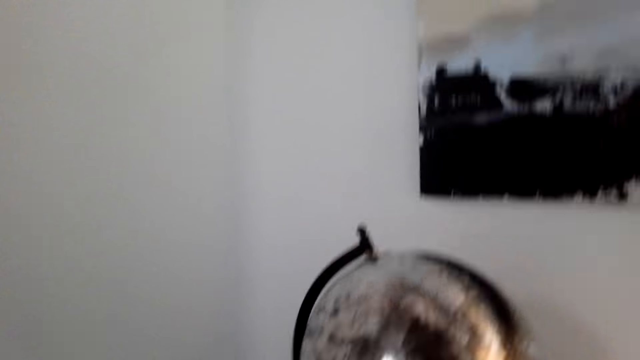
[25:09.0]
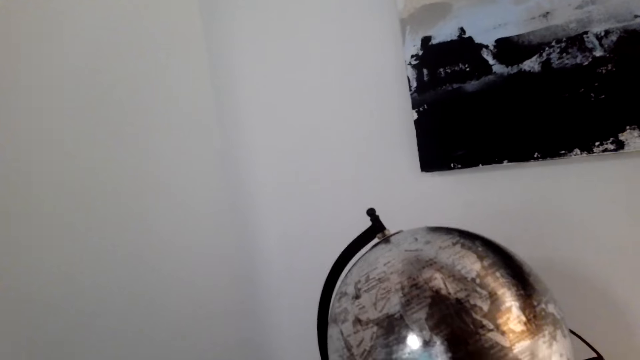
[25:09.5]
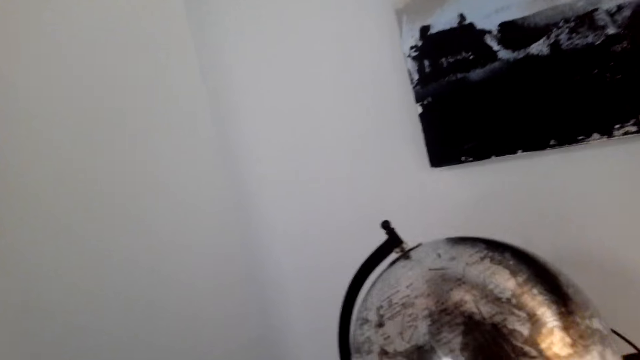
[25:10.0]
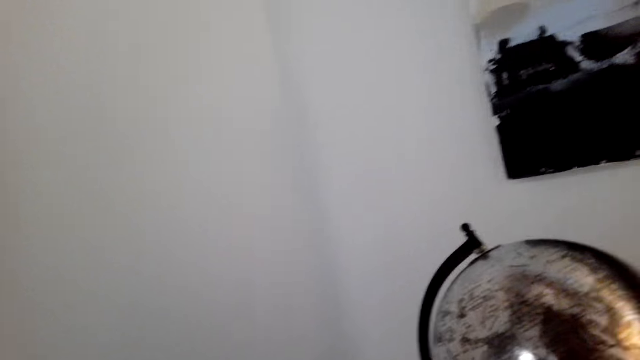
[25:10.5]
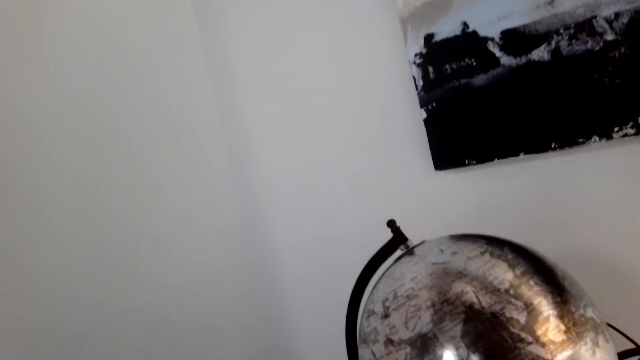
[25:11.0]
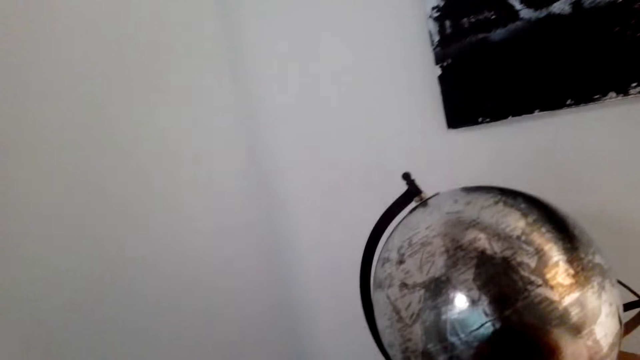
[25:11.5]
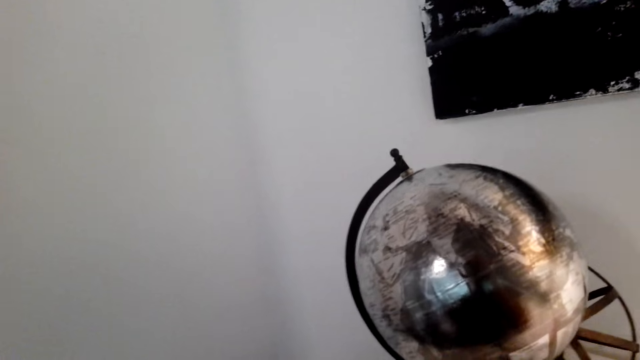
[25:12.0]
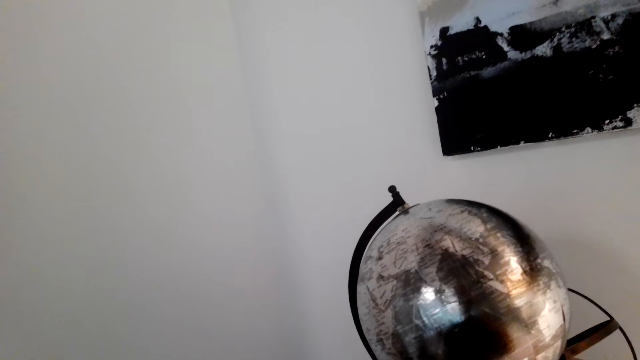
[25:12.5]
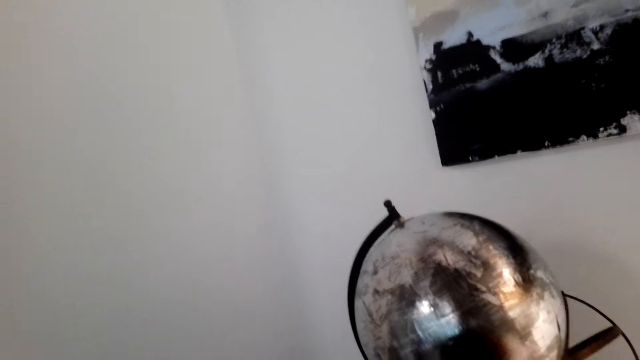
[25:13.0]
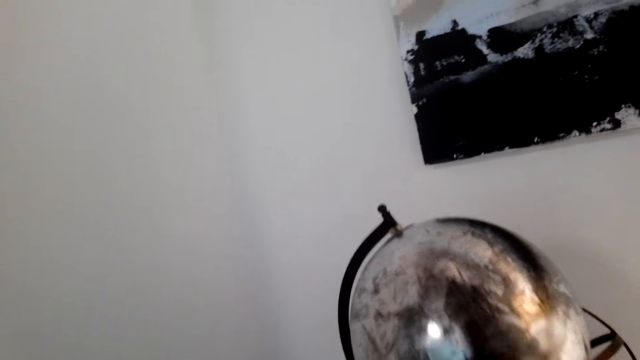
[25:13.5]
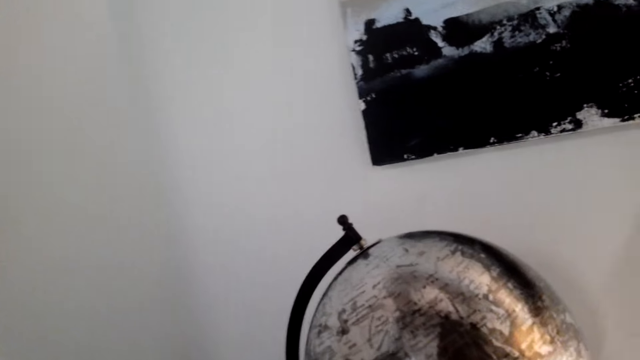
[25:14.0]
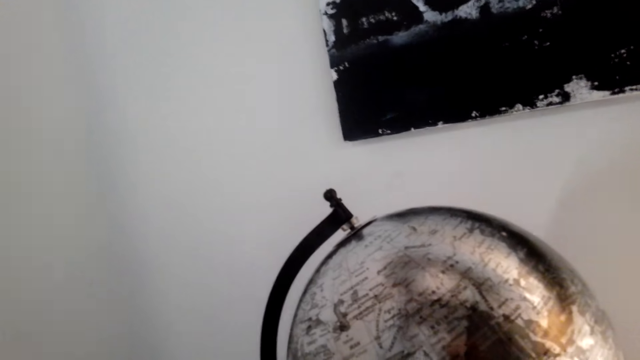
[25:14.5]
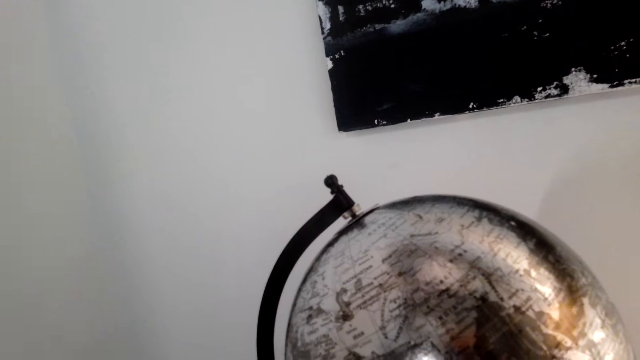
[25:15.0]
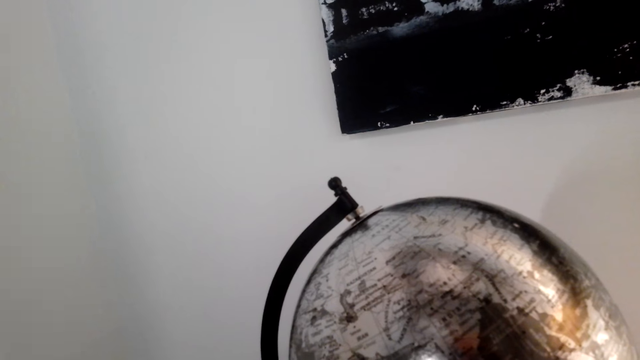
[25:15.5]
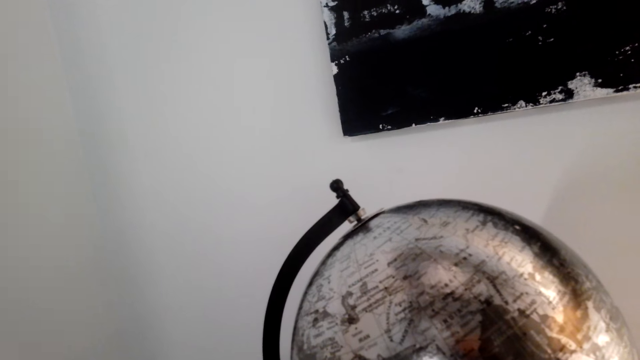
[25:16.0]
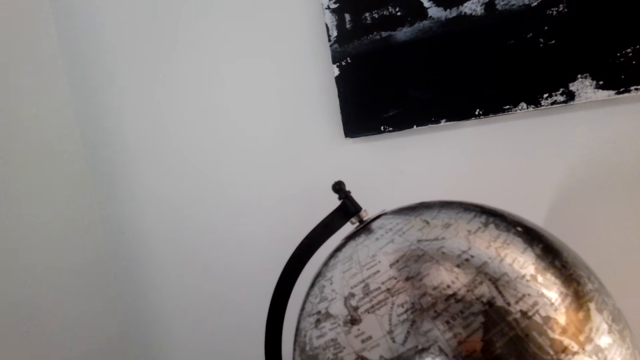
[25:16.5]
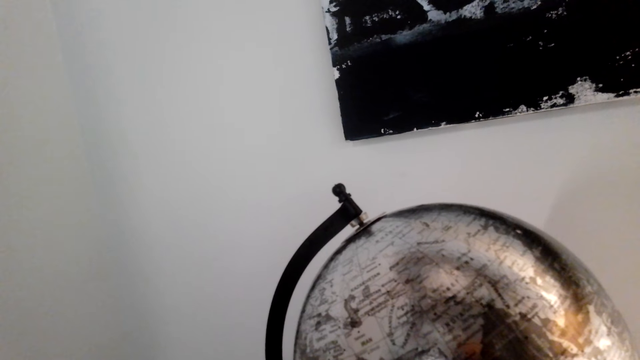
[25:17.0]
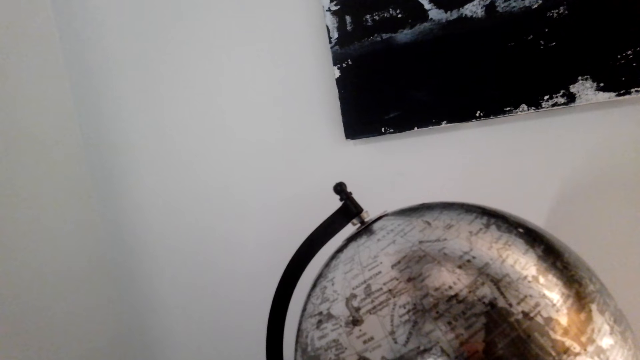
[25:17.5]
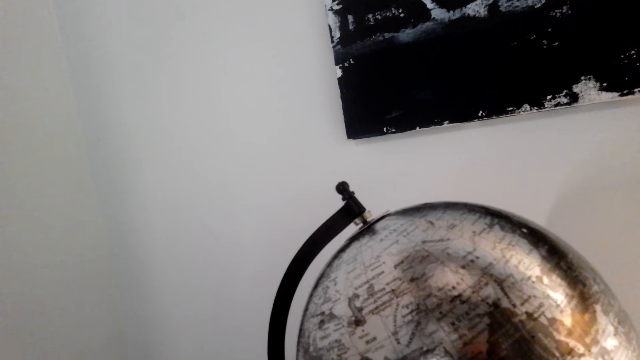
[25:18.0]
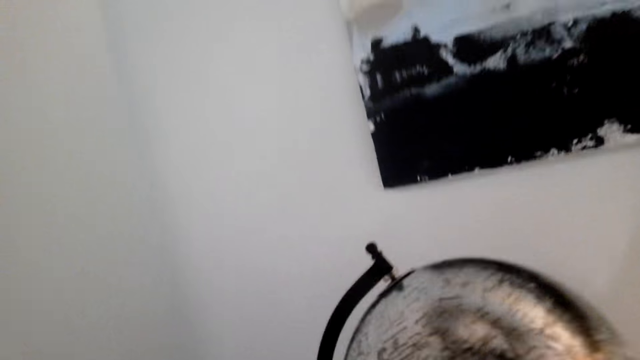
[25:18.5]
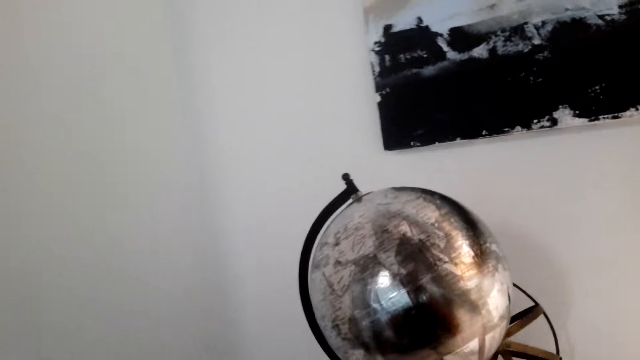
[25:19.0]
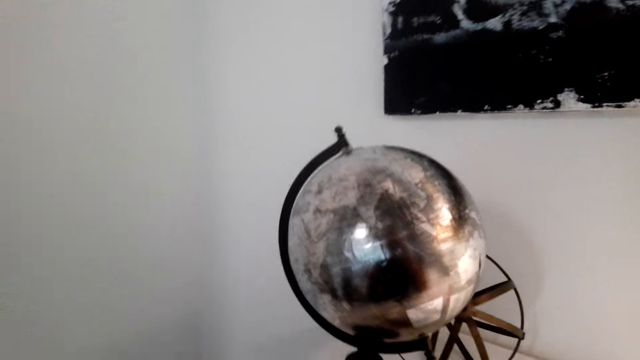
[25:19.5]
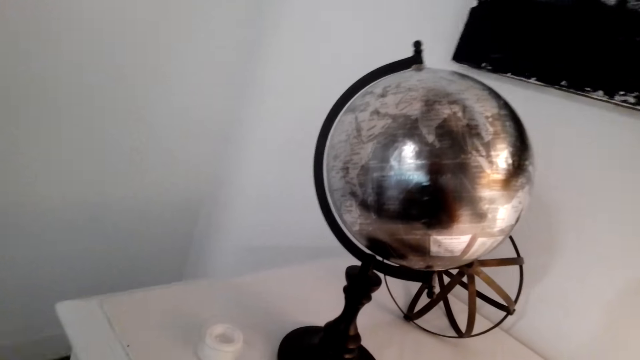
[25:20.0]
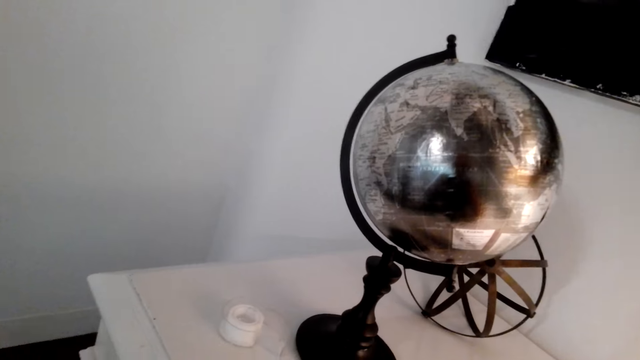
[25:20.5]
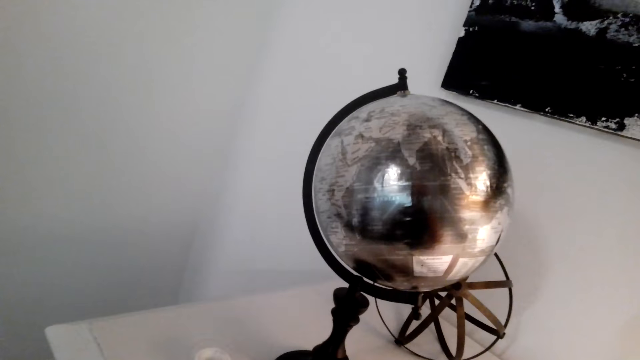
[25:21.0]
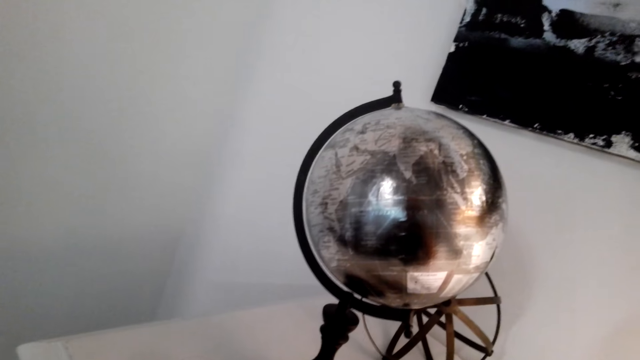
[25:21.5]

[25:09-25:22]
The camera wearer moves around. They look at the map. They look at the globe. They move around.

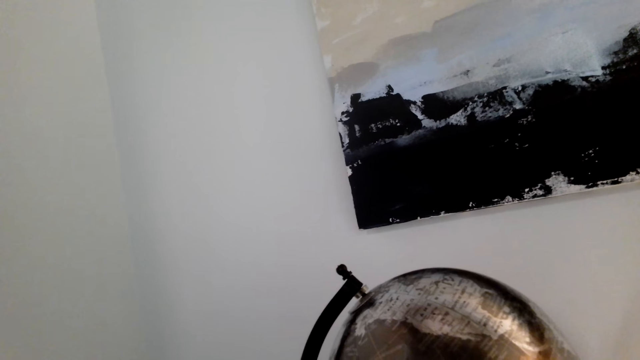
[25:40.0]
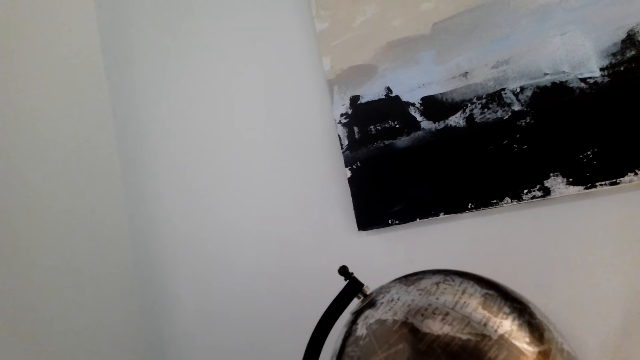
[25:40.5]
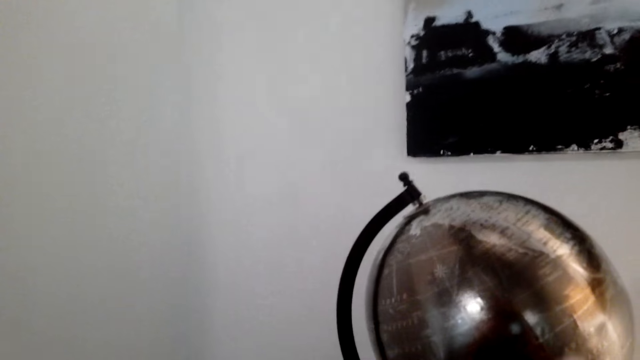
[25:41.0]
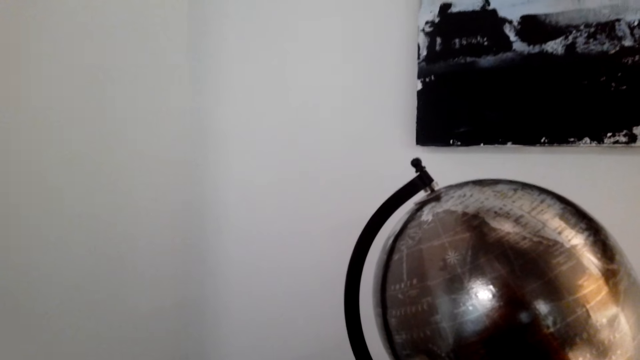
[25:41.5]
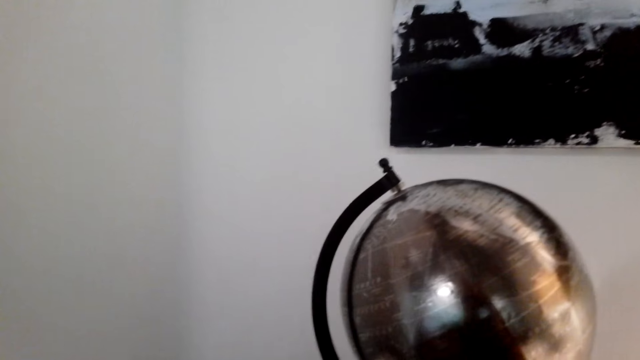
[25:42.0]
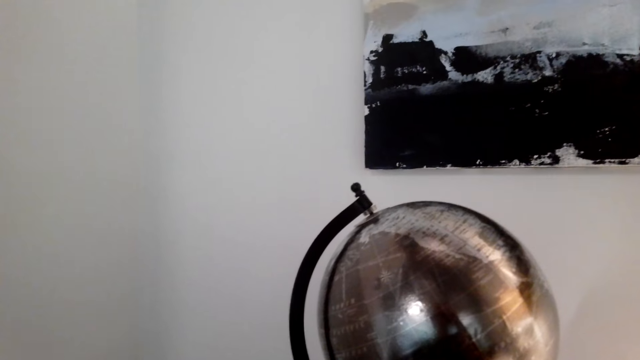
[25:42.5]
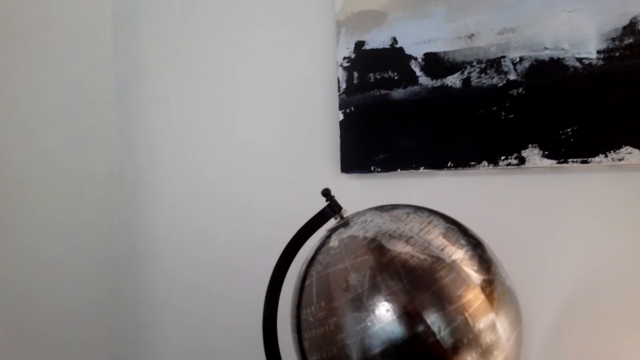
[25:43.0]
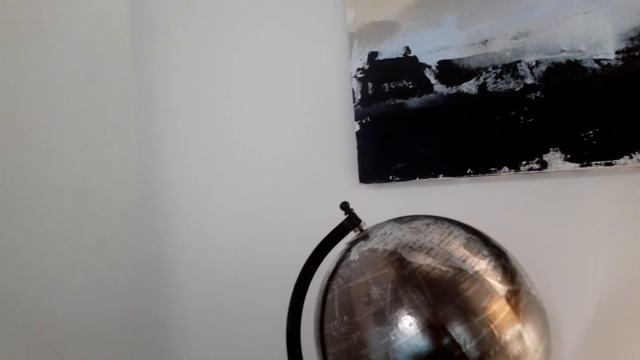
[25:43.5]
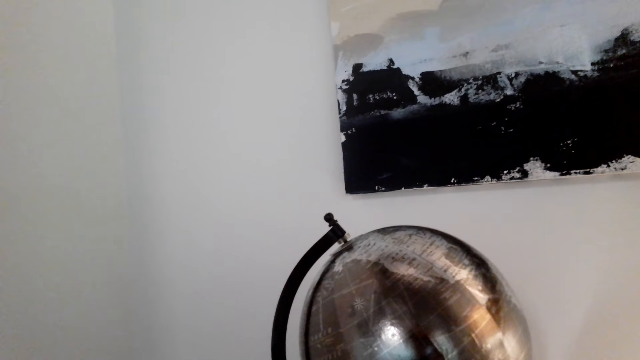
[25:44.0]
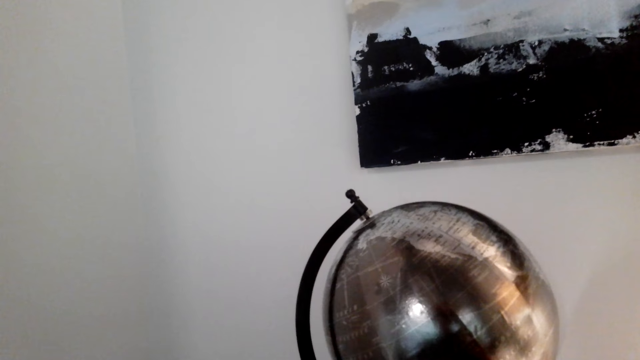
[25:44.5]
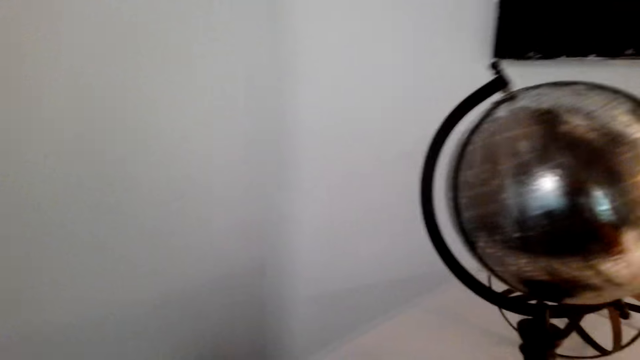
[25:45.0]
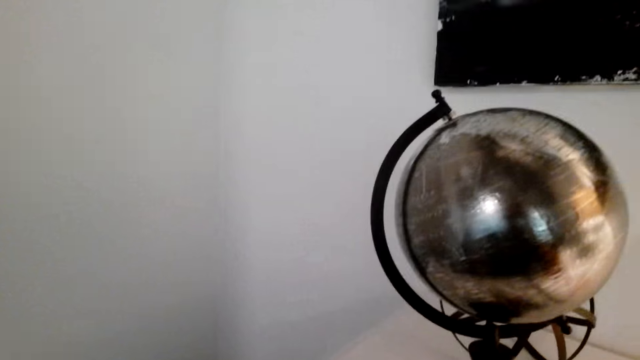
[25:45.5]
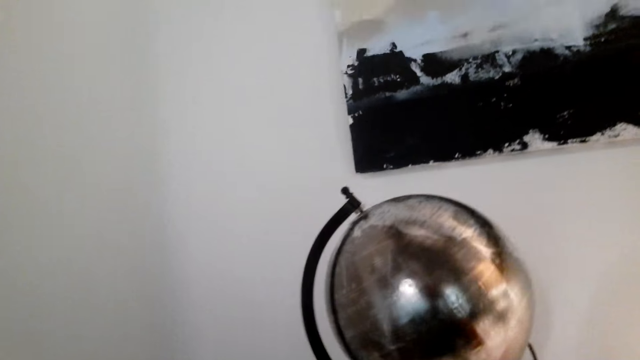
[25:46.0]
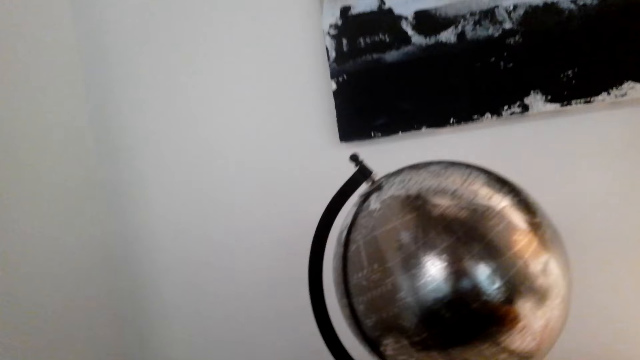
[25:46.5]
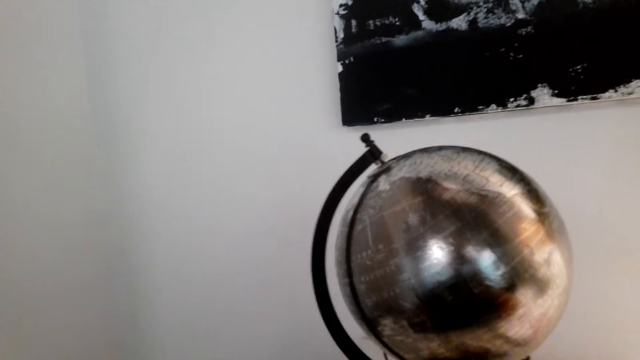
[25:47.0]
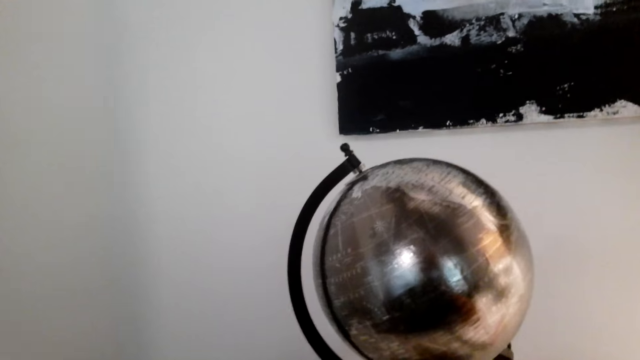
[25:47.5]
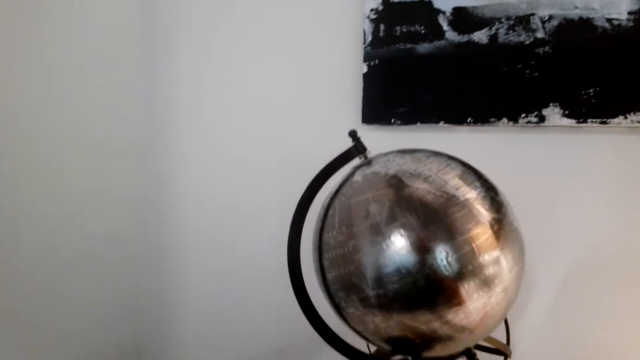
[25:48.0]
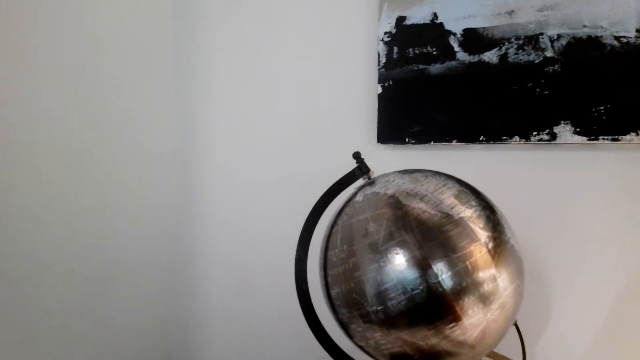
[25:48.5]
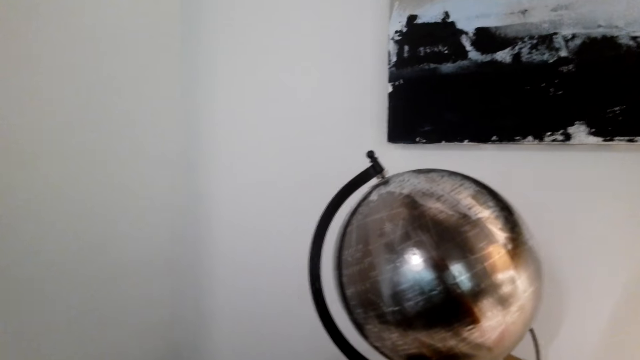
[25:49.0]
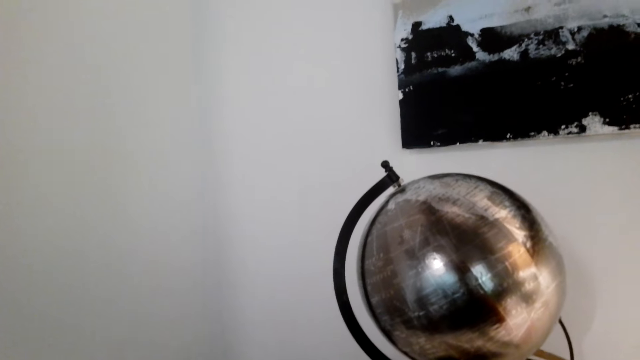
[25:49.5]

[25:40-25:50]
The camera wearer looks at the globe. They move around.
